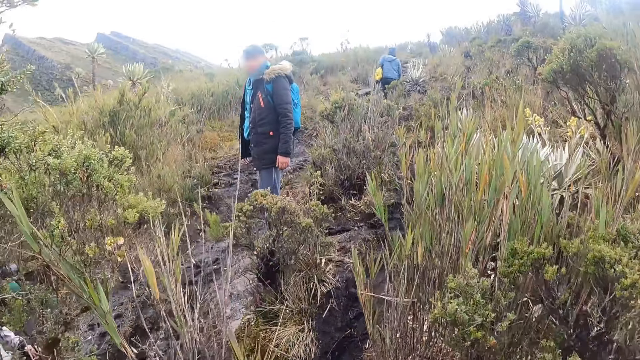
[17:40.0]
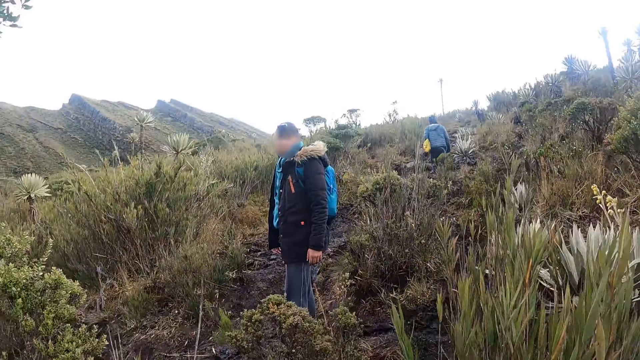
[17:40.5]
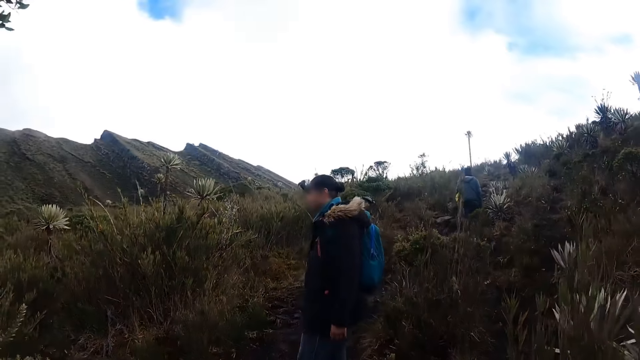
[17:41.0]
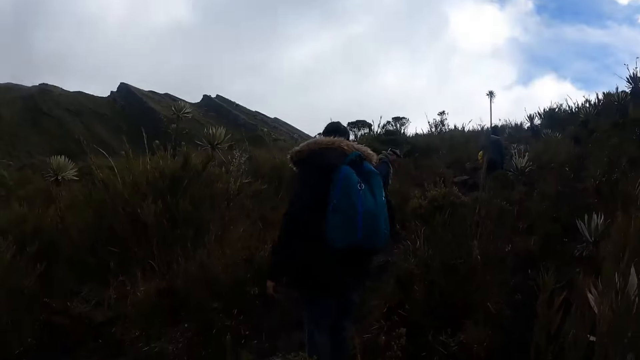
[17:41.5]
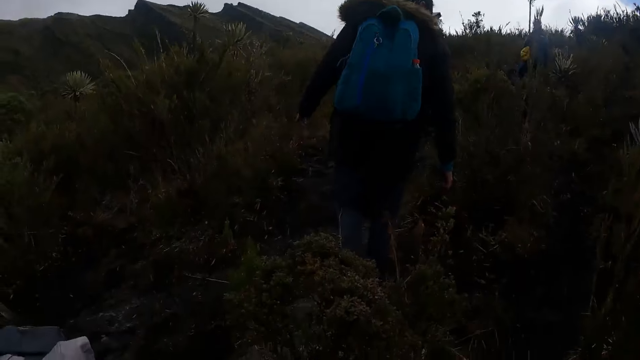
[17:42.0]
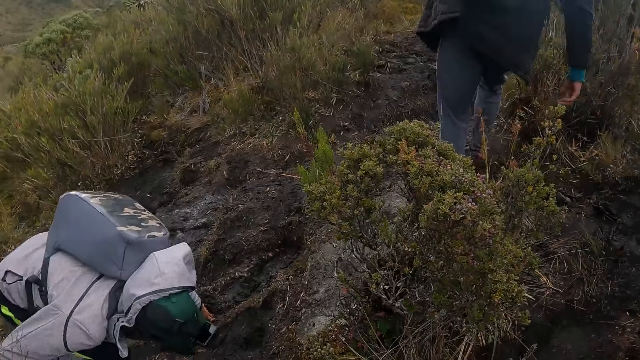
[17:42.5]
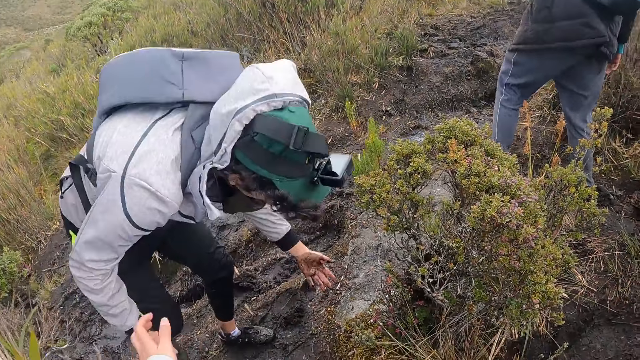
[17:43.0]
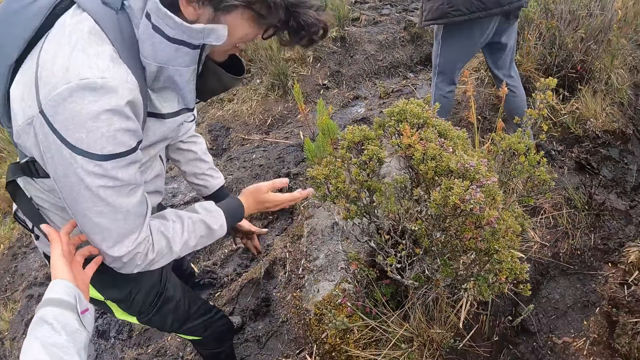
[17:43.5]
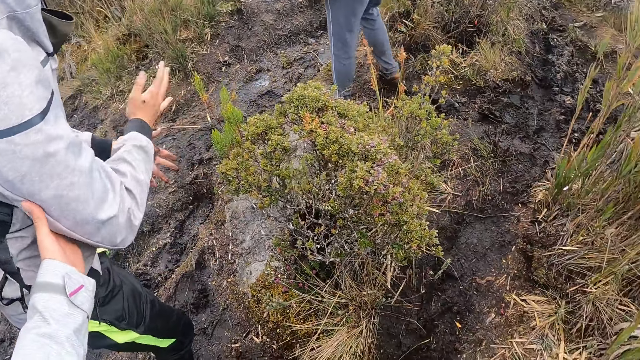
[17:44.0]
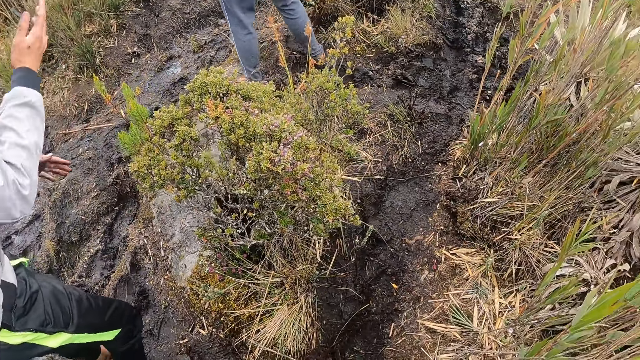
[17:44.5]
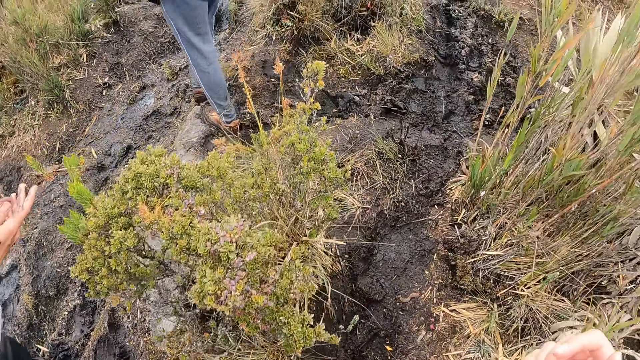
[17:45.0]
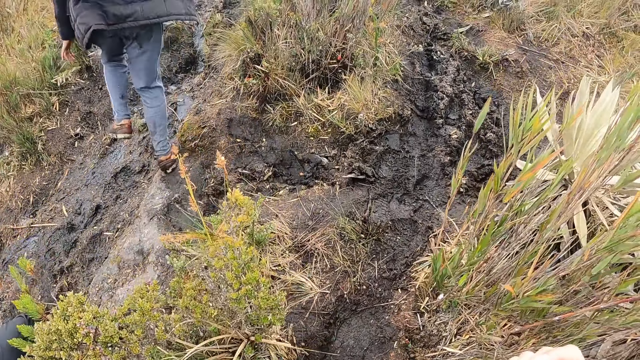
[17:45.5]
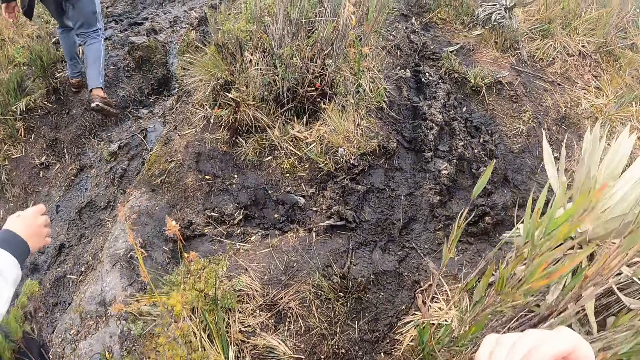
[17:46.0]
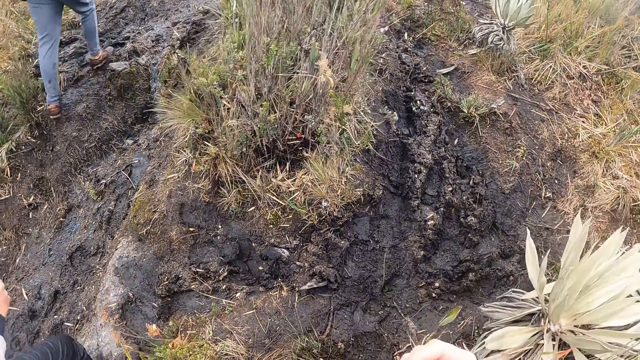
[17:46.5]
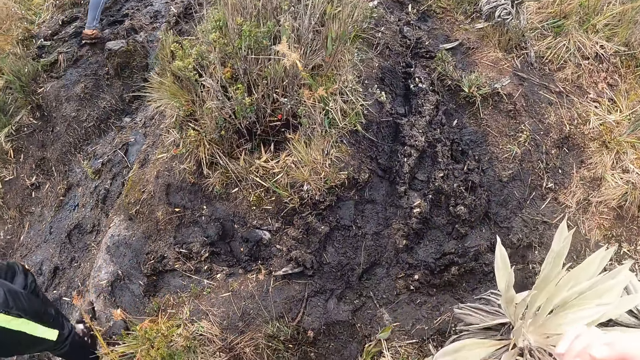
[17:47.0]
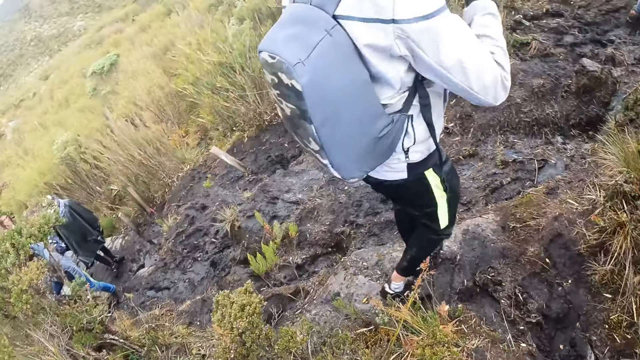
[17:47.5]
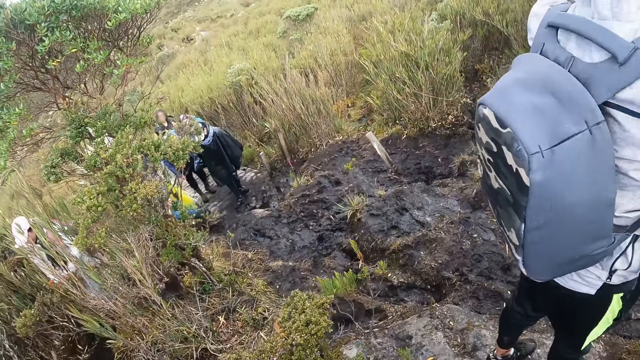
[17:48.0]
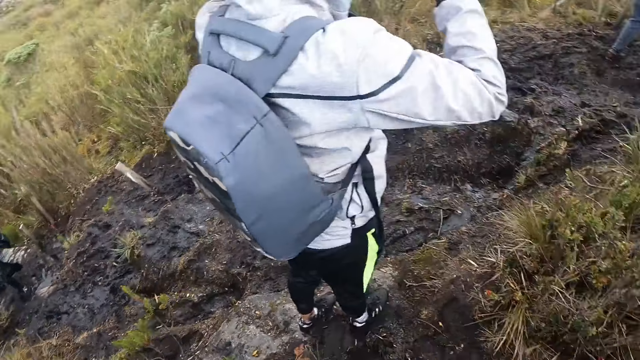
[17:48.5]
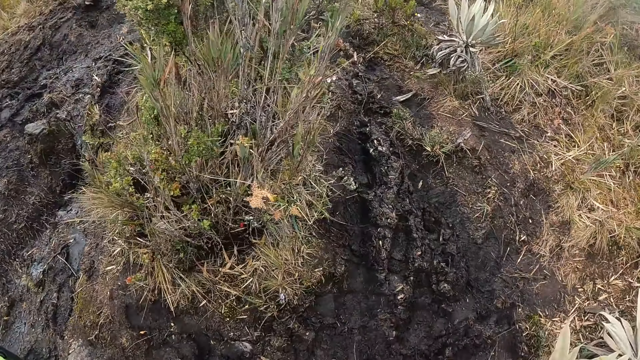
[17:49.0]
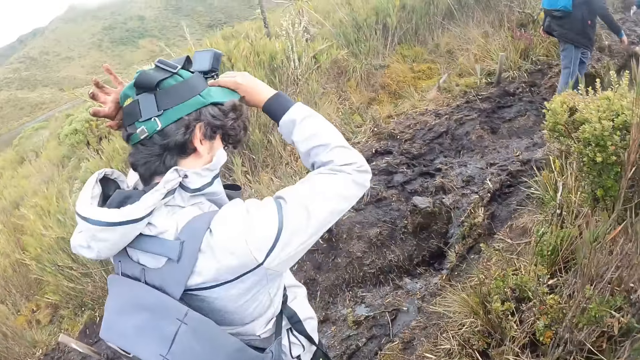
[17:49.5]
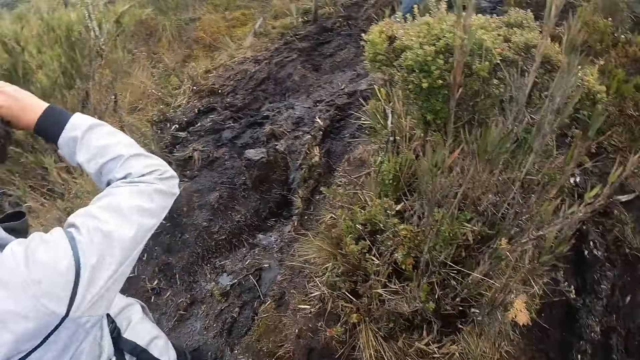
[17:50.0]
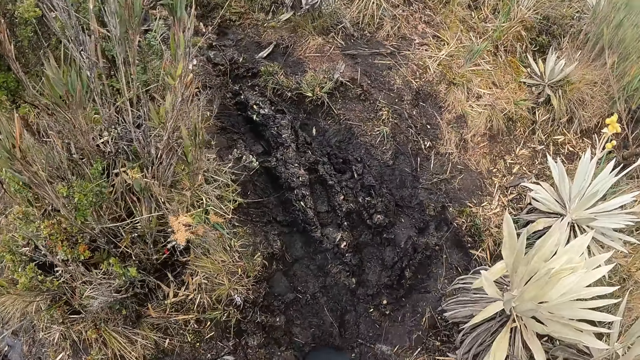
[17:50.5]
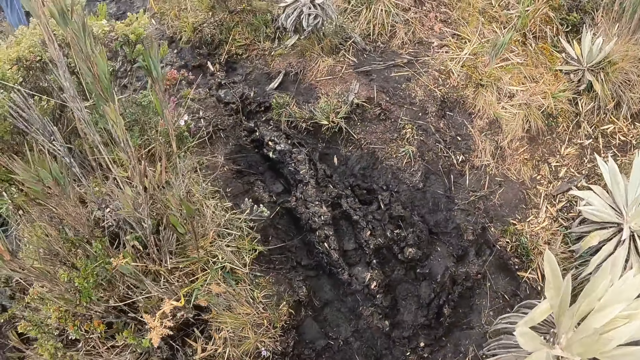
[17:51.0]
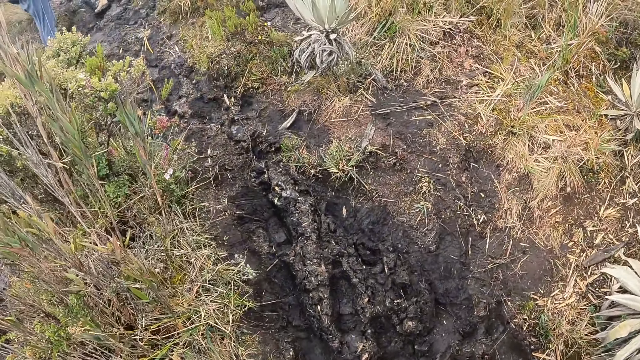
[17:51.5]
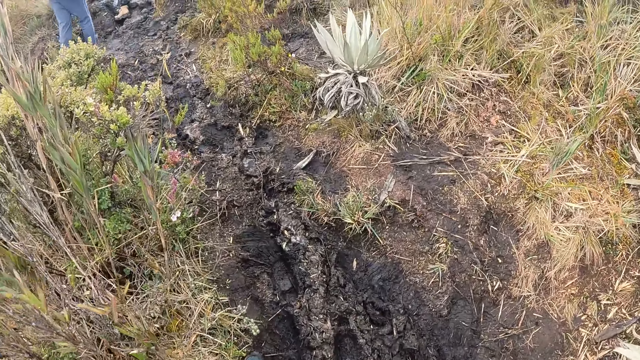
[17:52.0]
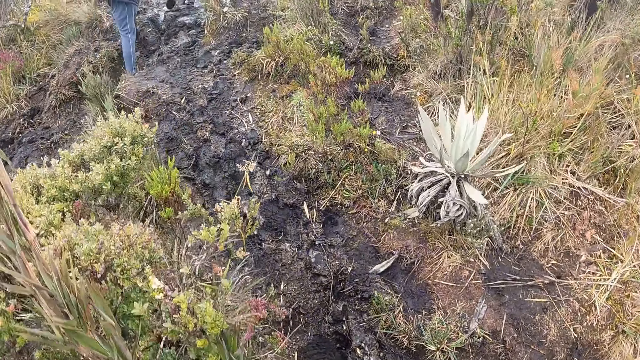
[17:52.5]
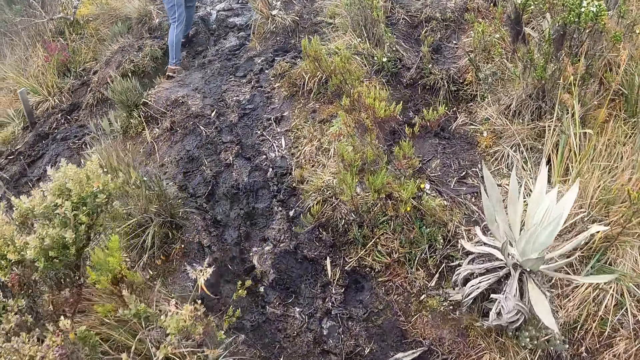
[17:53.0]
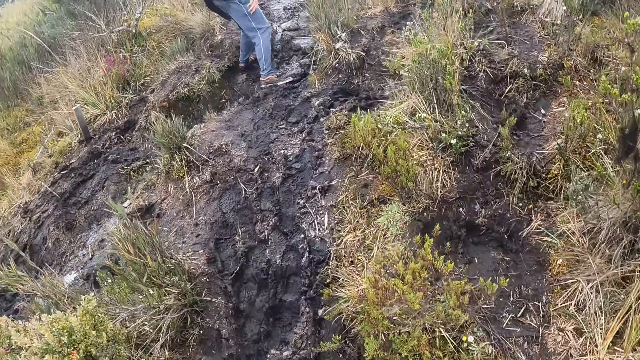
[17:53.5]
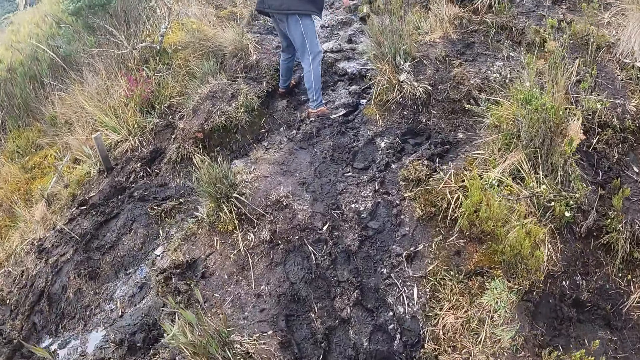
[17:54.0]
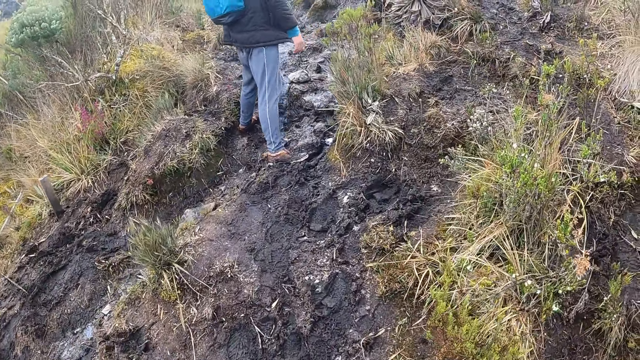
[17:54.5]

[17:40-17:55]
The camera wearer holds a man. The man dusts both hands together. The camera wearer touches the right hand of the man with her left hand. She walks through the shrubs and looks around the vegetation. The man adjusts a cap on his head with both hands. The camera wearer walks through the shrubs.

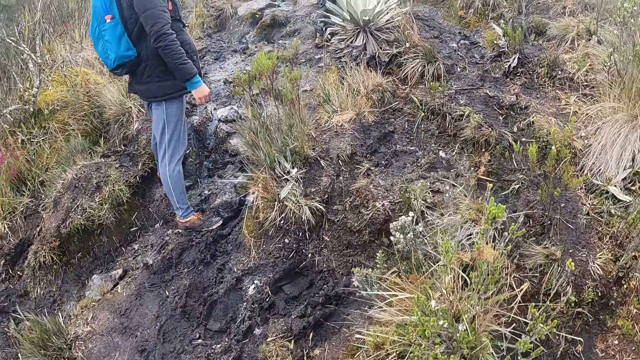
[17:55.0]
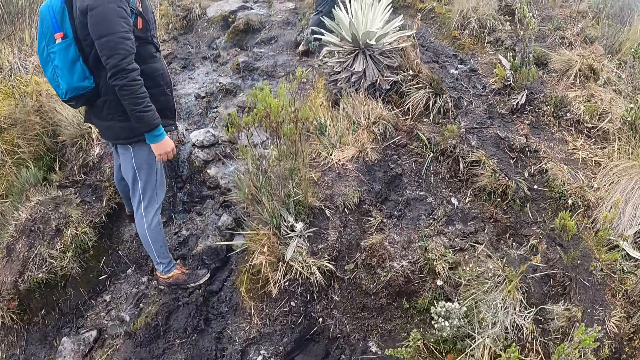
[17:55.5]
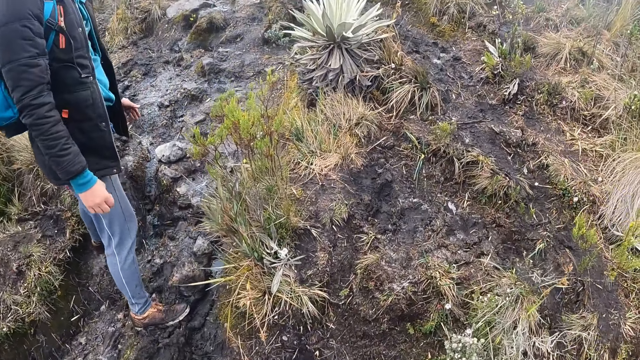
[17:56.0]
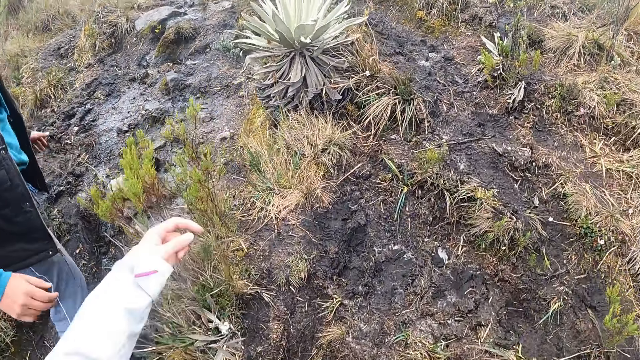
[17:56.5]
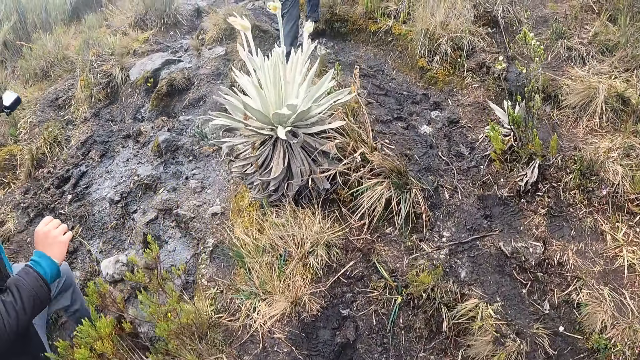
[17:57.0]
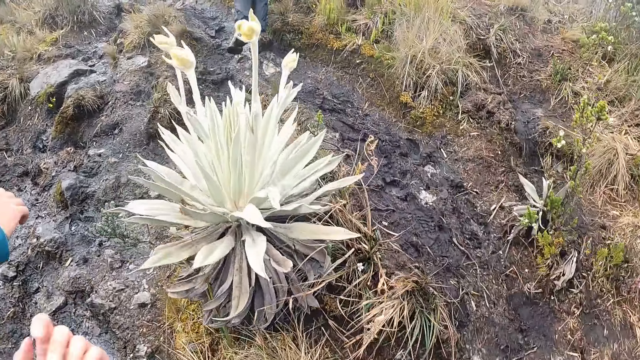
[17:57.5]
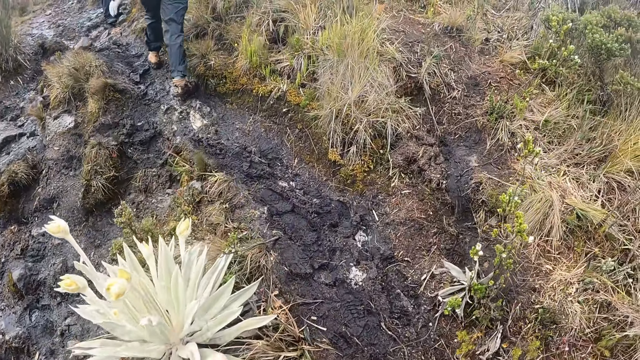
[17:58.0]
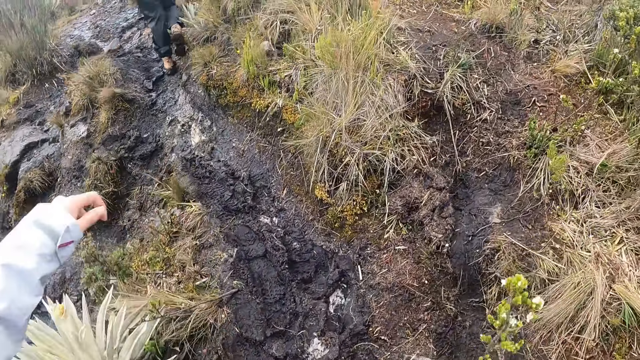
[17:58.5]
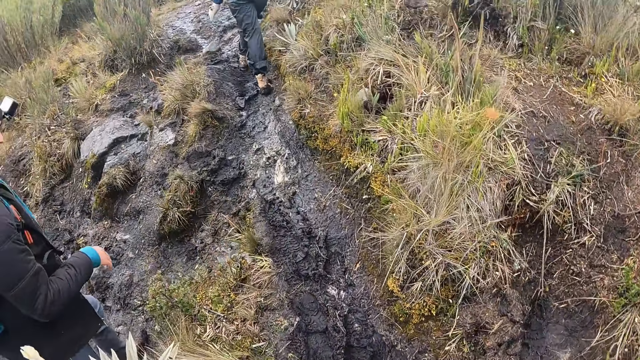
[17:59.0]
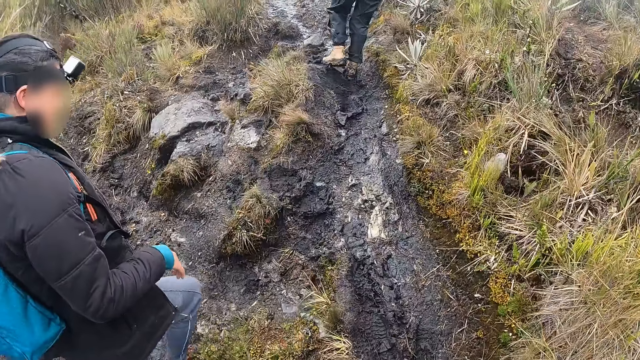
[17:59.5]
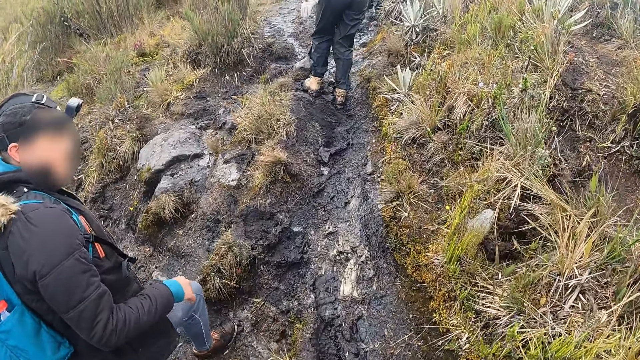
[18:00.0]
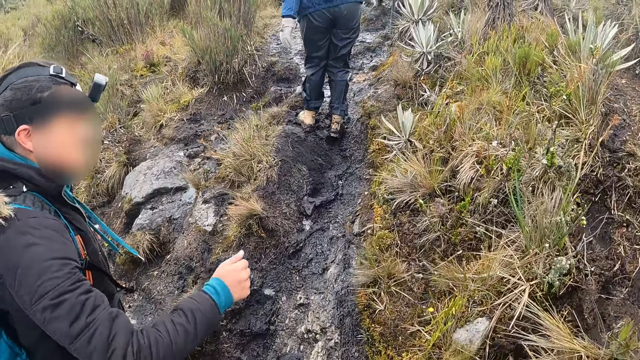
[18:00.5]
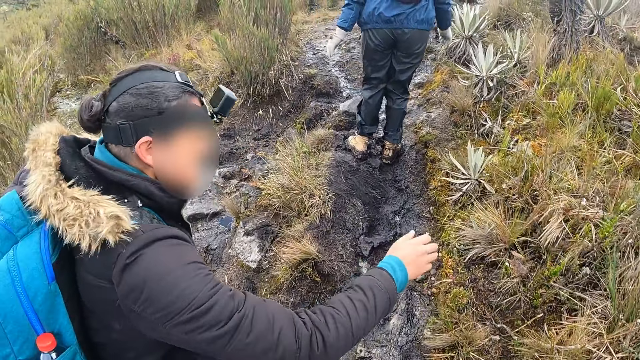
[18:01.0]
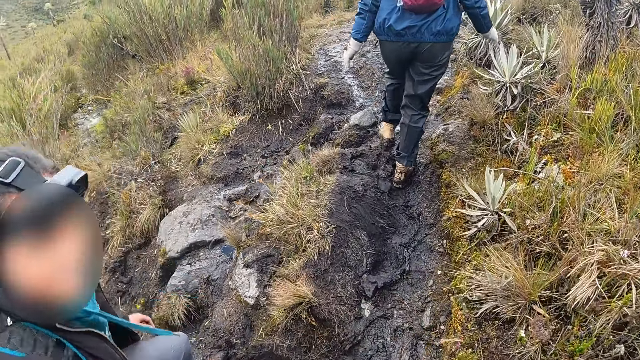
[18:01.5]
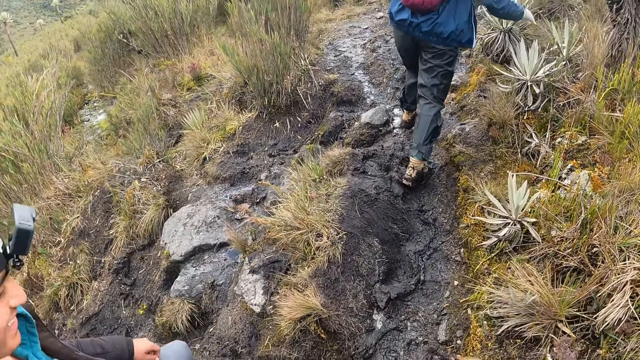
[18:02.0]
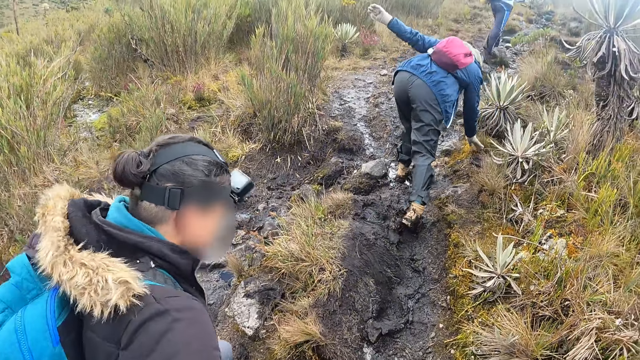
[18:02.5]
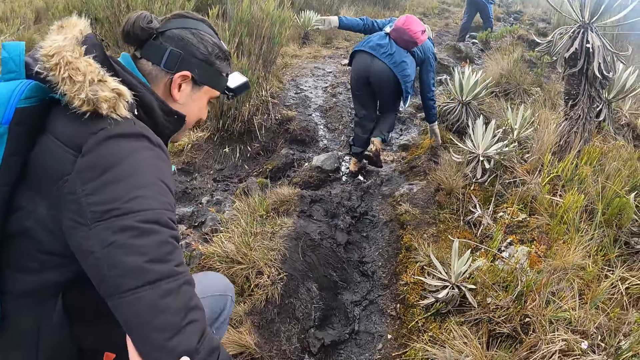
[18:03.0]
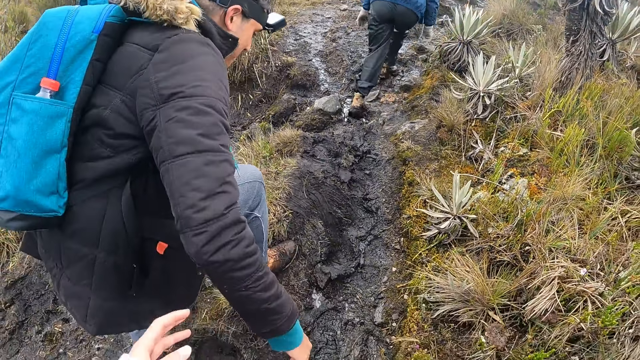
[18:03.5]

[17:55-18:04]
The camera wearer converses with a man. A woman touches the ground with her right hand.
